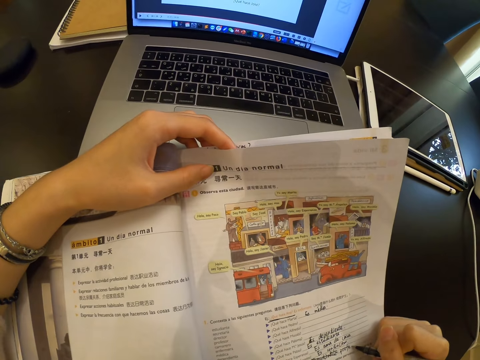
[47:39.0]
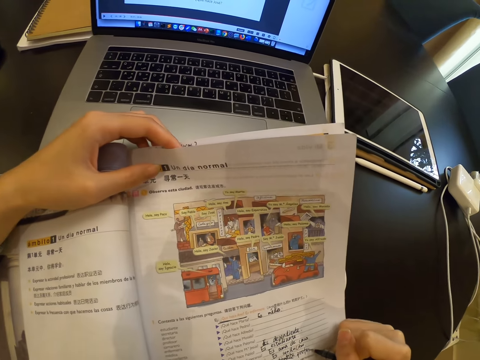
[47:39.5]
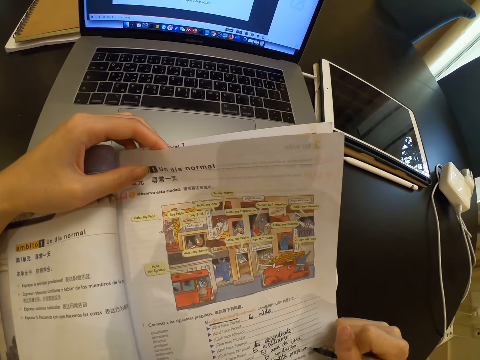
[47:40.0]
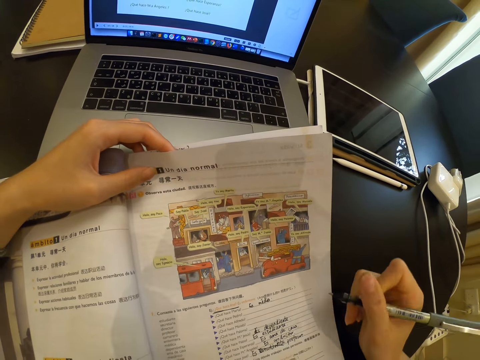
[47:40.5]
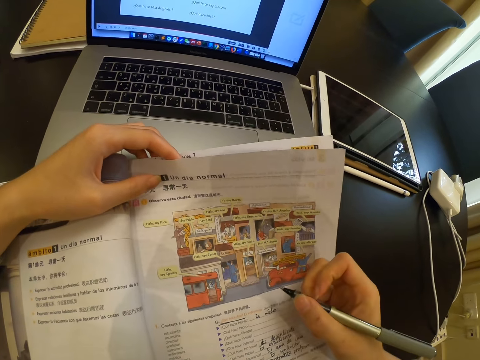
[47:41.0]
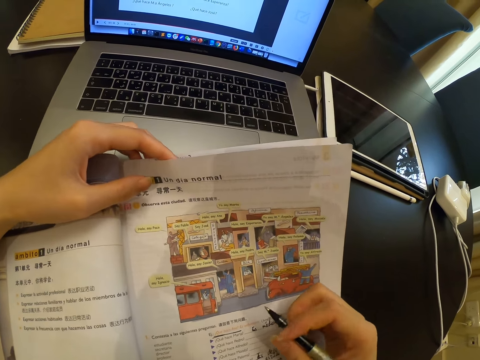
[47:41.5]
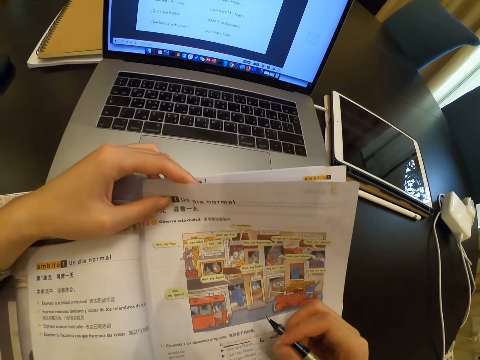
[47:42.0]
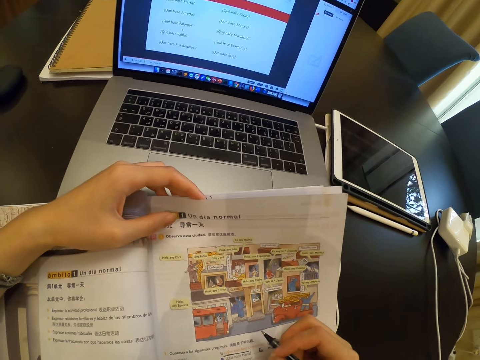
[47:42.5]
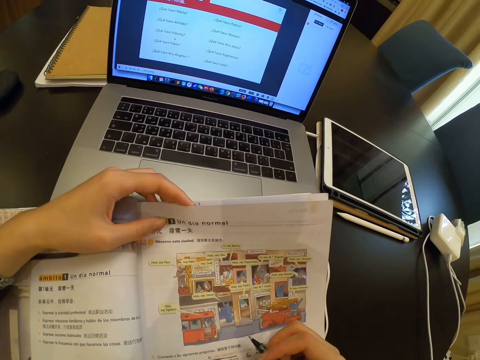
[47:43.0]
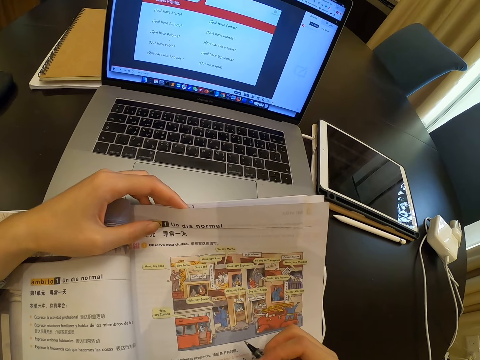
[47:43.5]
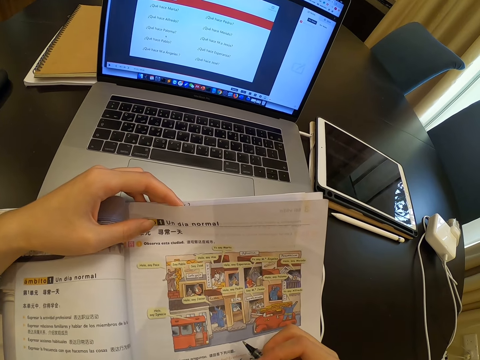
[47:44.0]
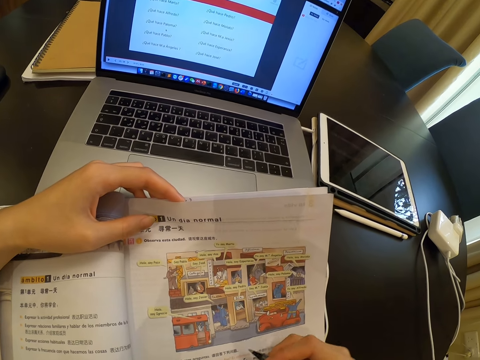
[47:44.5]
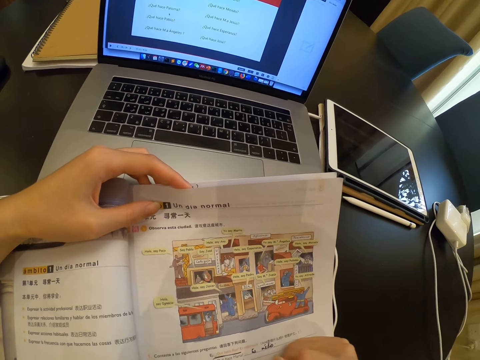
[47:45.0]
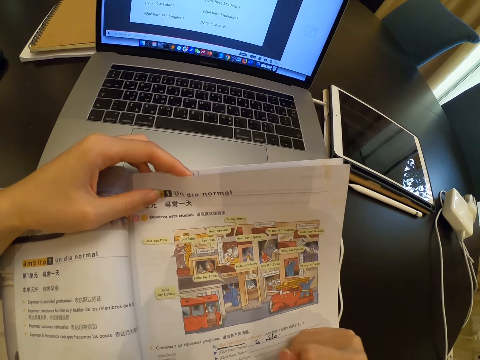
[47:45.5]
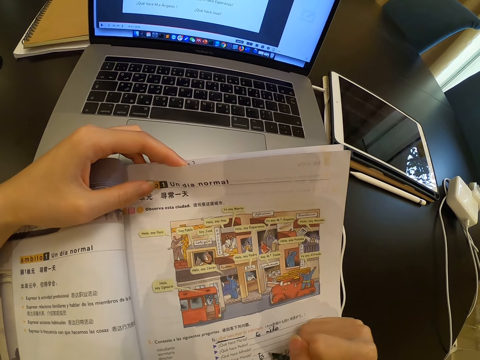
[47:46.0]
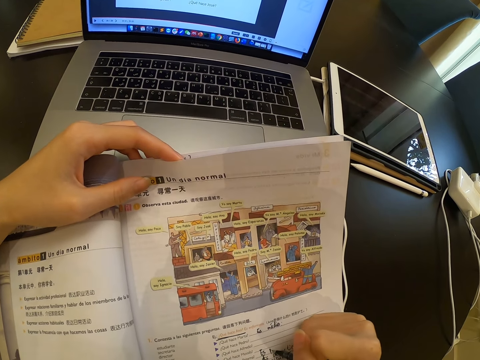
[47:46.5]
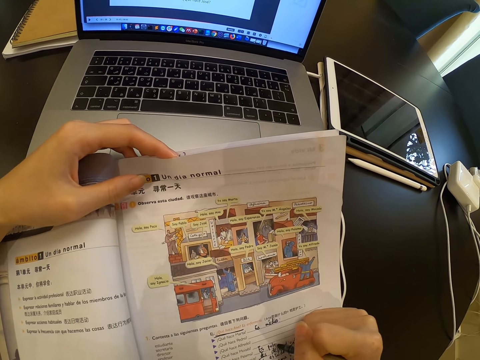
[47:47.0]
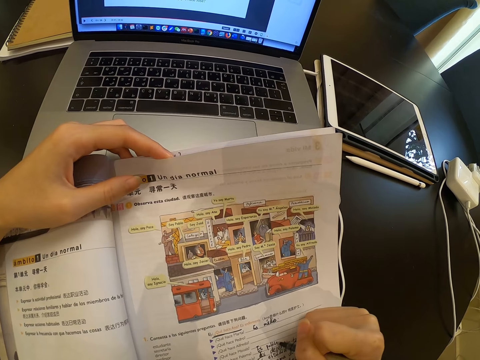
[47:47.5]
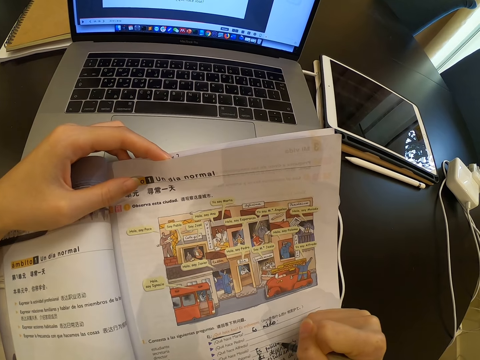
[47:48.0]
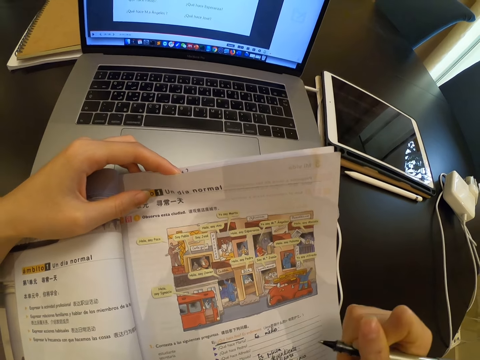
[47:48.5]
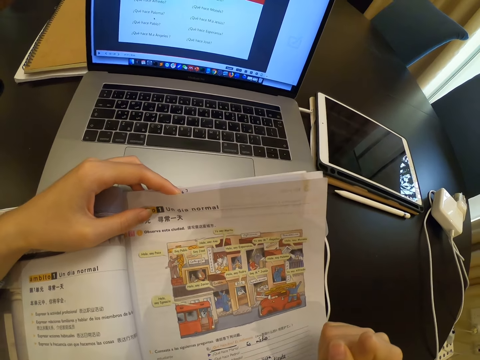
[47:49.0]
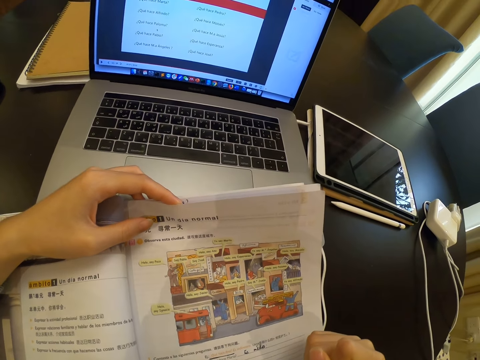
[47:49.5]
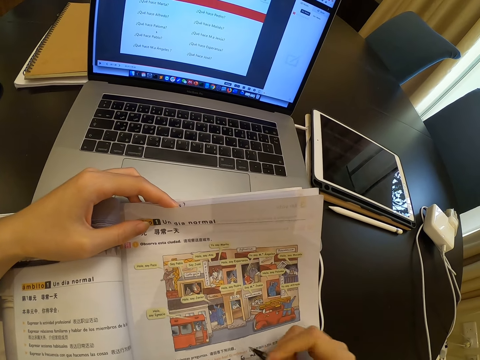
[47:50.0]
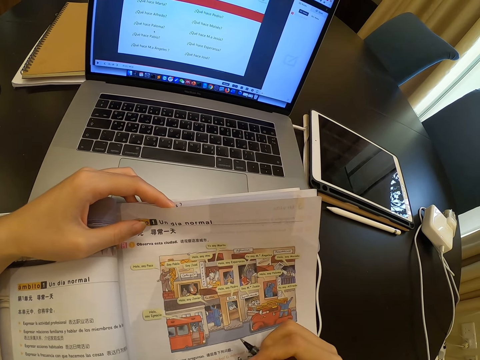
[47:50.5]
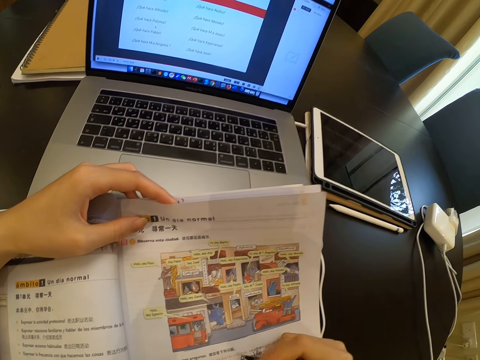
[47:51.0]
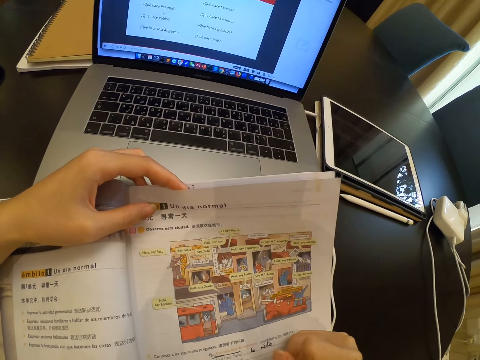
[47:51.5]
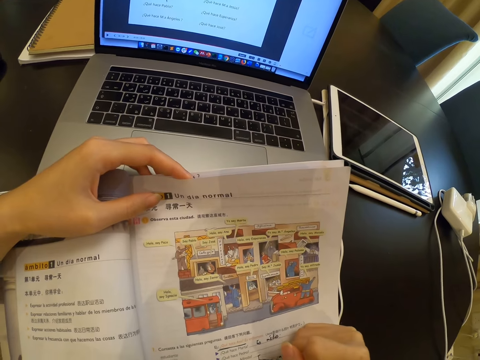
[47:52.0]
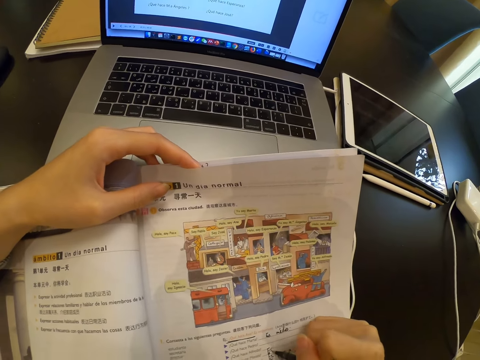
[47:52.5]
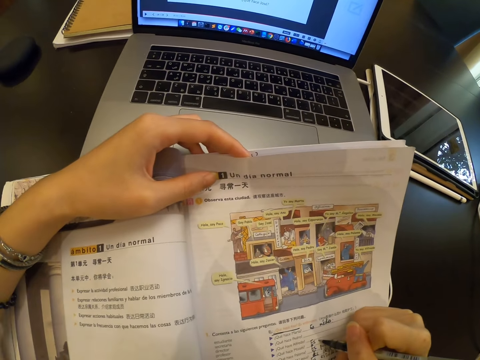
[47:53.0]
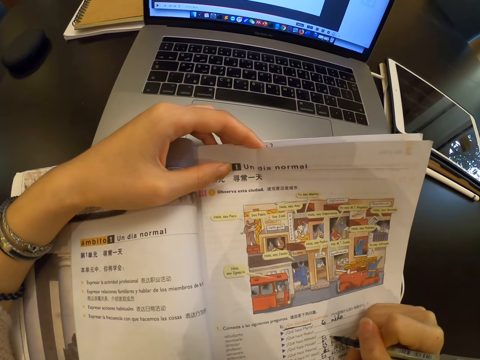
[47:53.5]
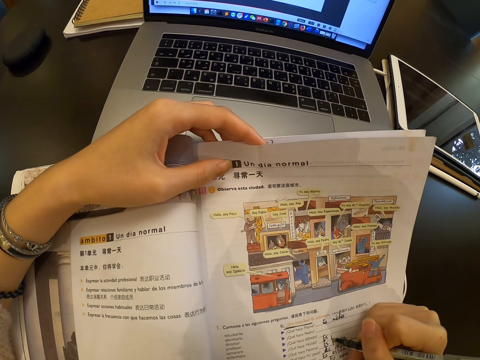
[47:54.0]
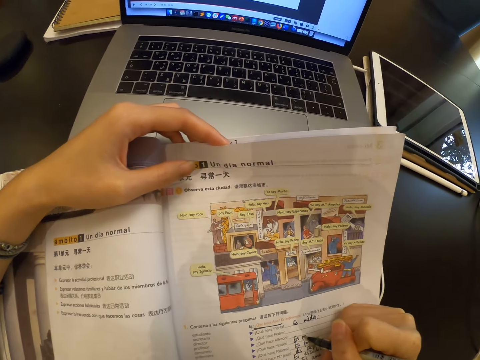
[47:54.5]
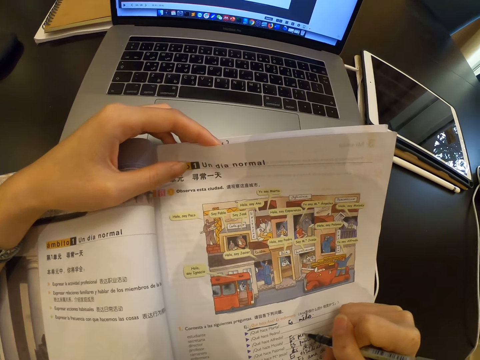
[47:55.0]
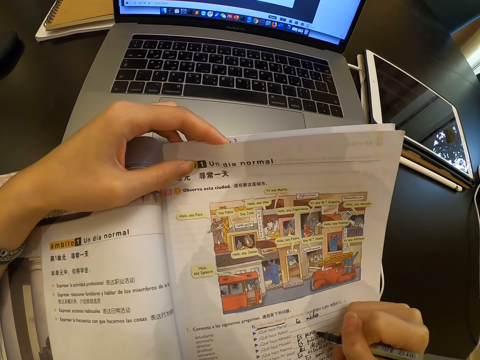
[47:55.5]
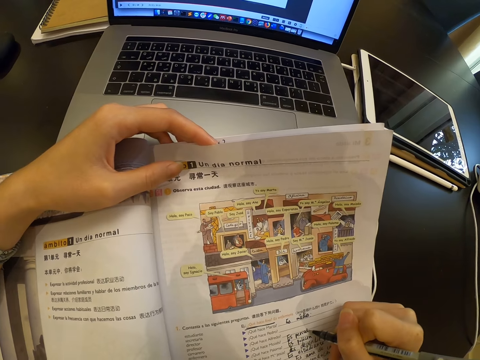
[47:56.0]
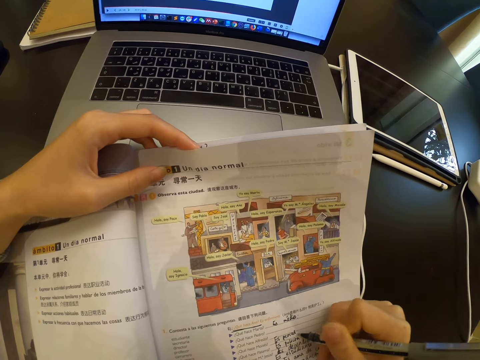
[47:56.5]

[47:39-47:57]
The camera wearer looks at the book. They write on the book. They look at the book. They write on the book.

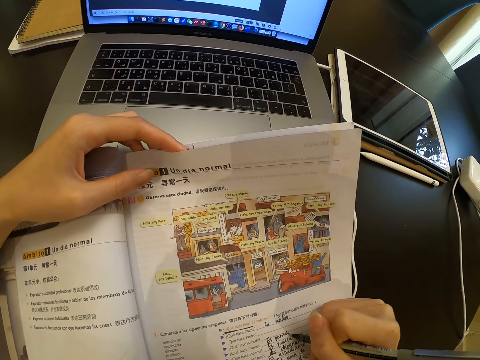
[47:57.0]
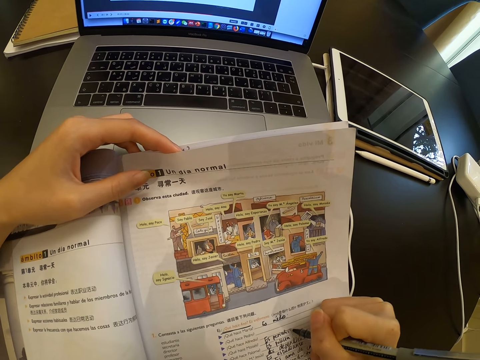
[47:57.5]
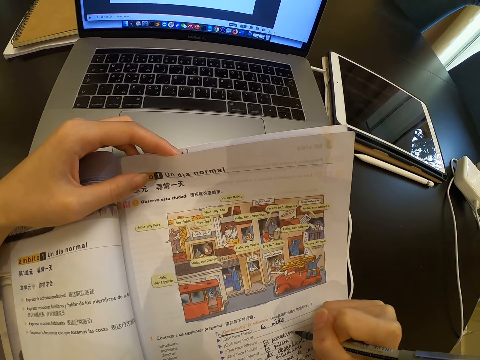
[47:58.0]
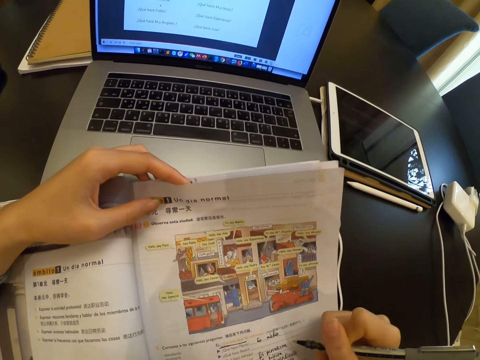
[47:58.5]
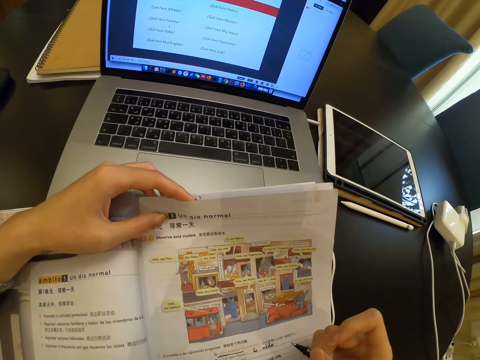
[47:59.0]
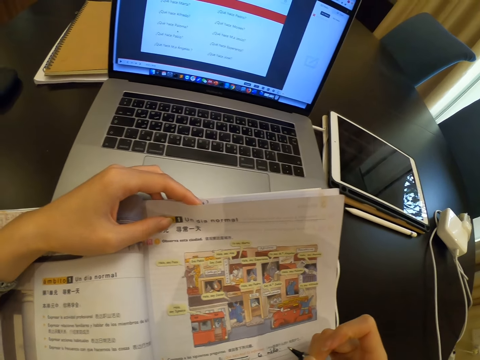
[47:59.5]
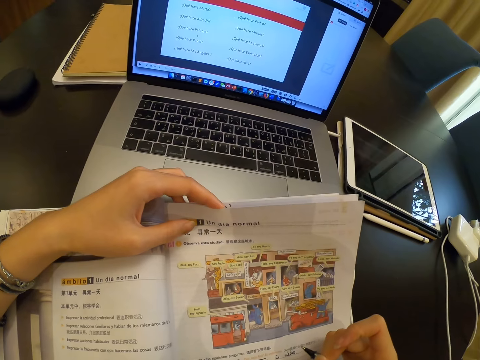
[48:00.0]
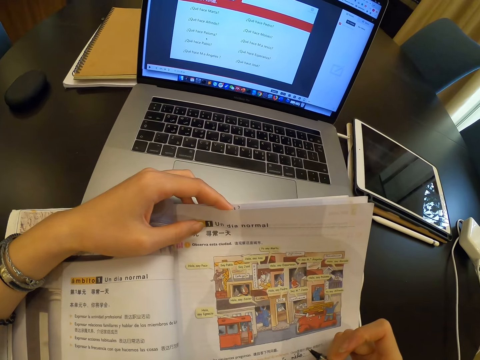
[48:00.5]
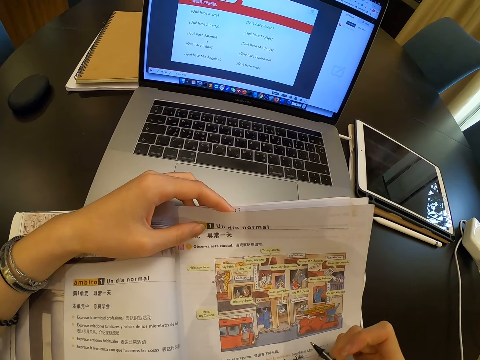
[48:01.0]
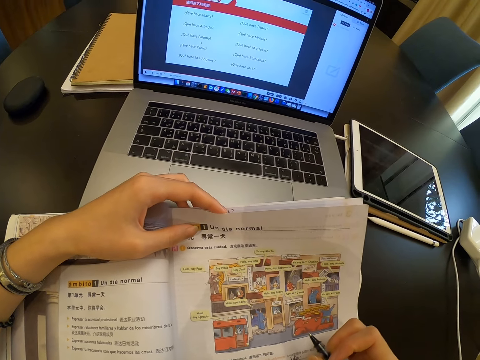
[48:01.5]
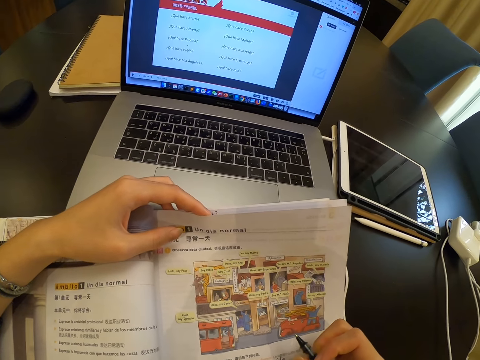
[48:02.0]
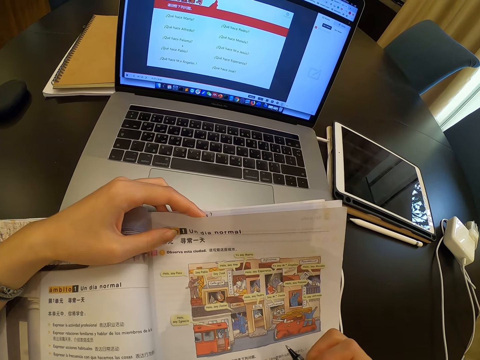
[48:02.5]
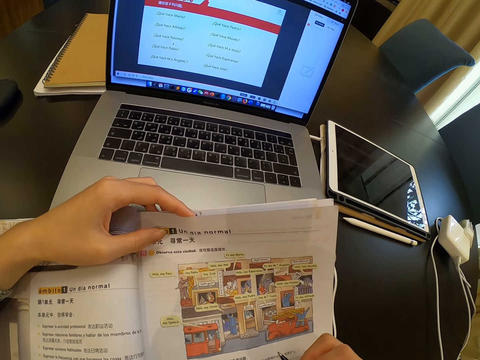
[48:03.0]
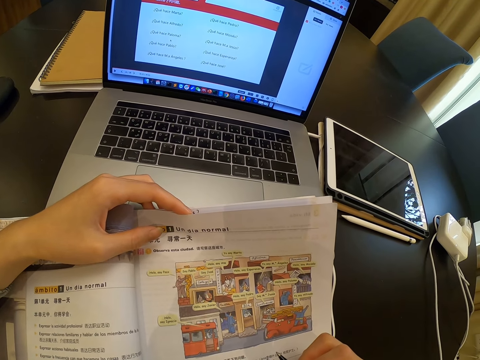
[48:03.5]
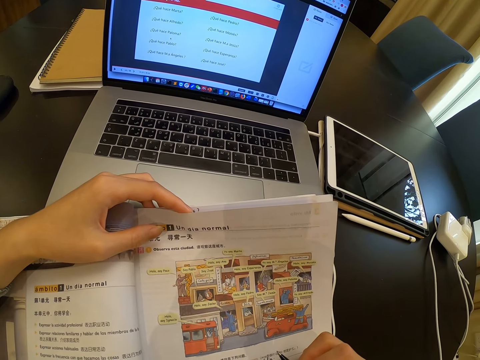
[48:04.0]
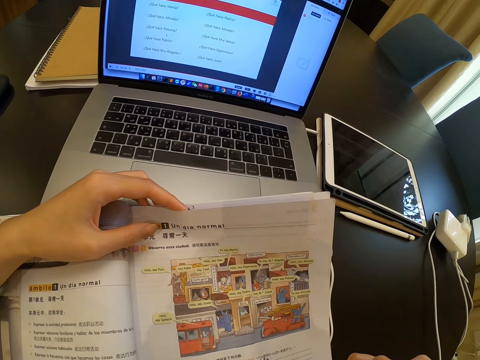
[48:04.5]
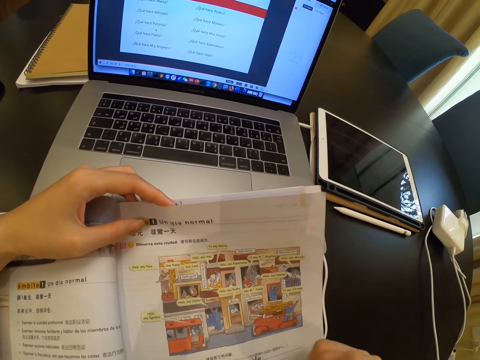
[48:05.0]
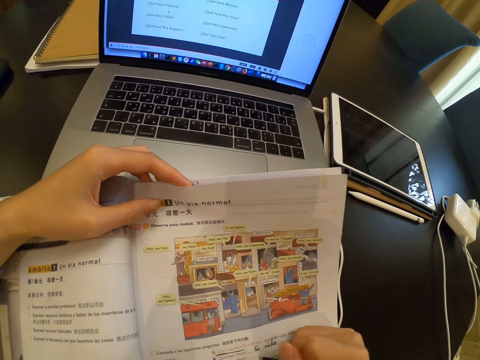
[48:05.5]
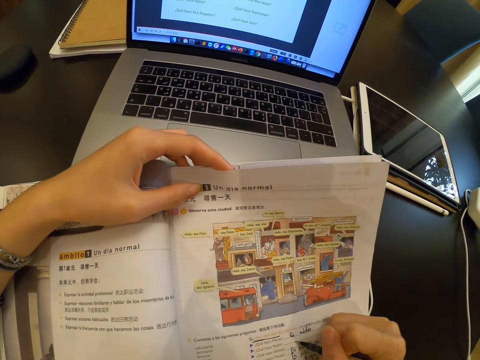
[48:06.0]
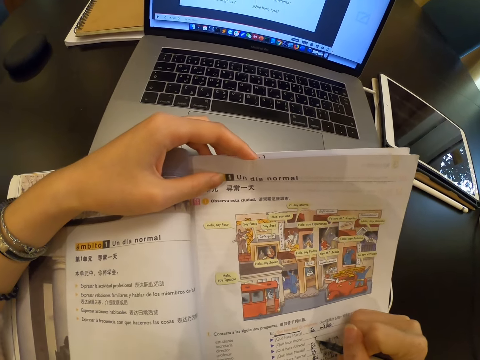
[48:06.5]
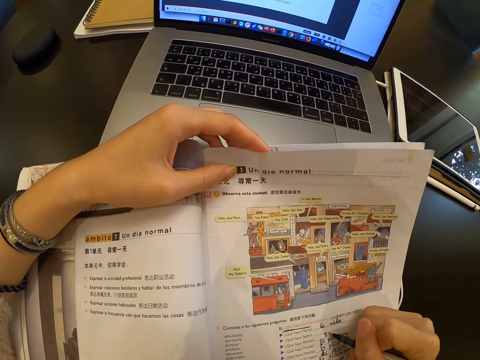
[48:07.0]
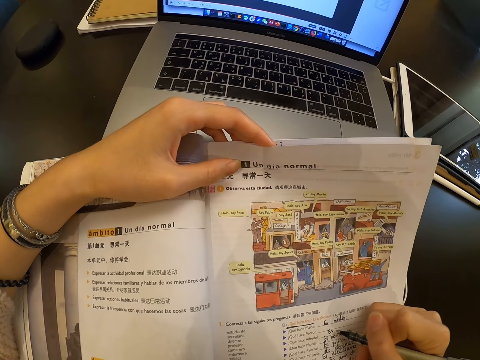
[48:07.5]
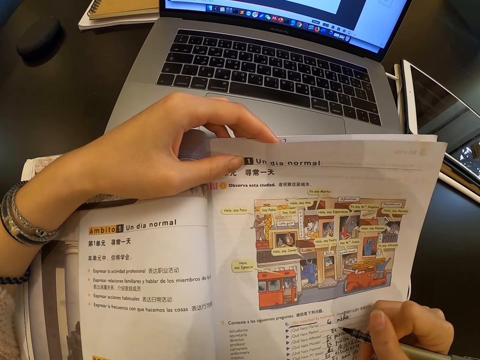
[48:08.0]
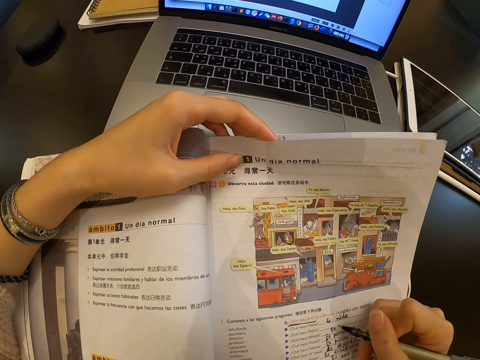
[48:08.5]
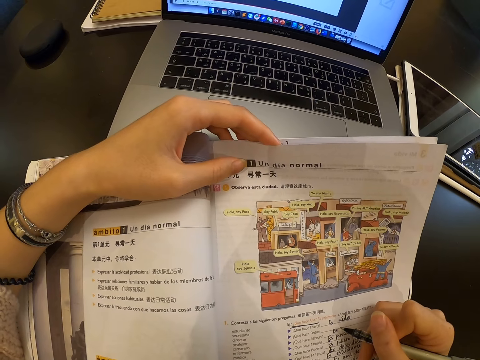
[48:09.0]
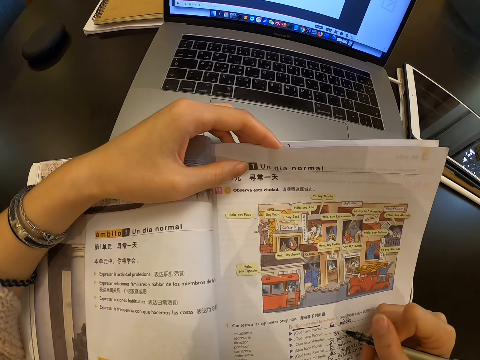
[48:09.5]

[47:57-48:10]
The camera wearer looks at the book. They write on the book.
